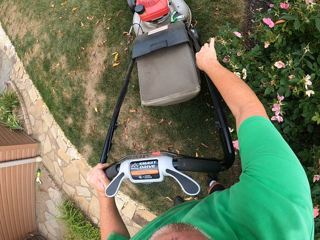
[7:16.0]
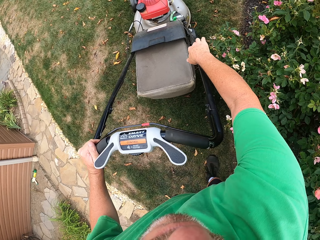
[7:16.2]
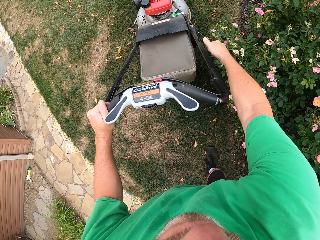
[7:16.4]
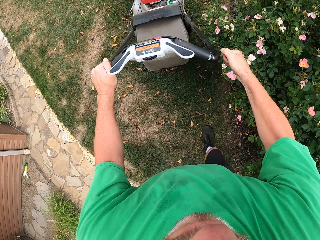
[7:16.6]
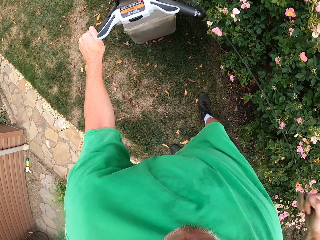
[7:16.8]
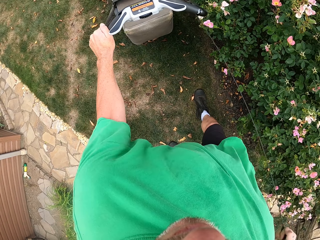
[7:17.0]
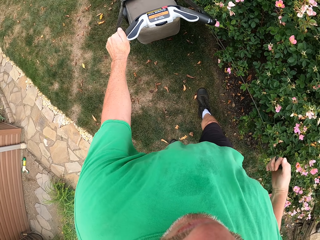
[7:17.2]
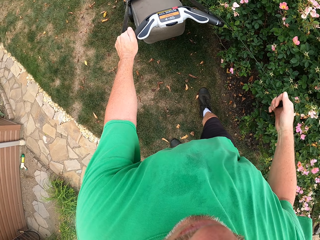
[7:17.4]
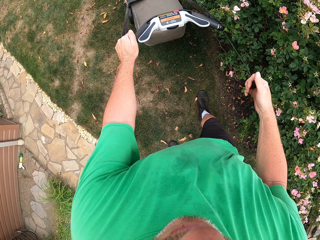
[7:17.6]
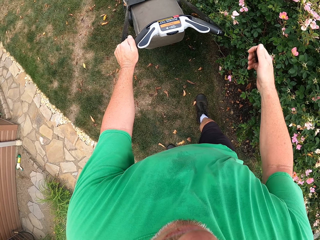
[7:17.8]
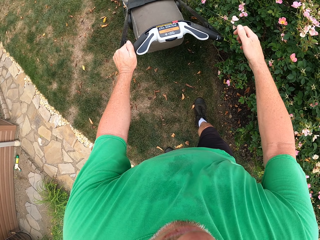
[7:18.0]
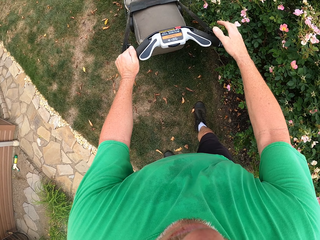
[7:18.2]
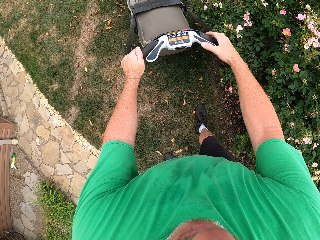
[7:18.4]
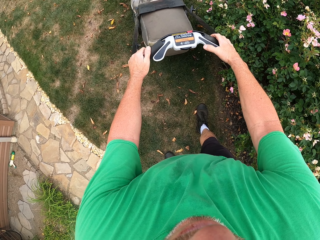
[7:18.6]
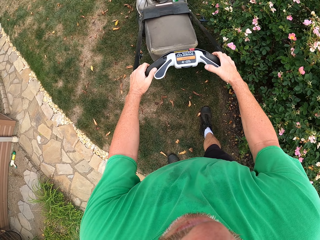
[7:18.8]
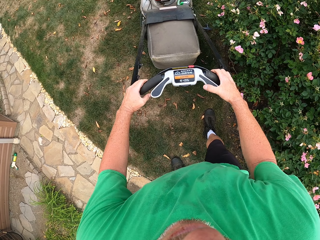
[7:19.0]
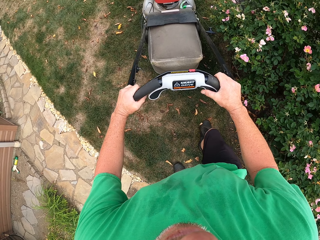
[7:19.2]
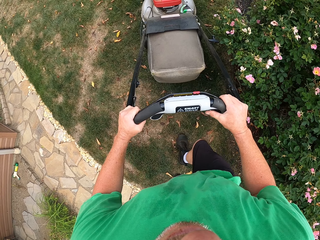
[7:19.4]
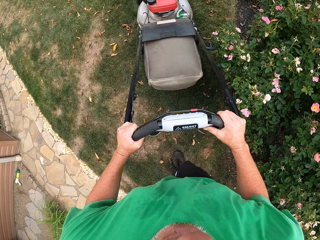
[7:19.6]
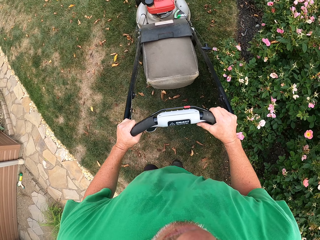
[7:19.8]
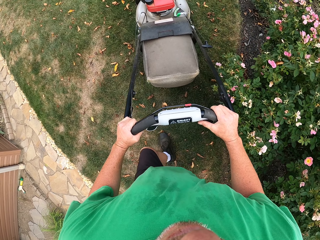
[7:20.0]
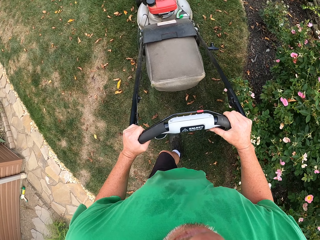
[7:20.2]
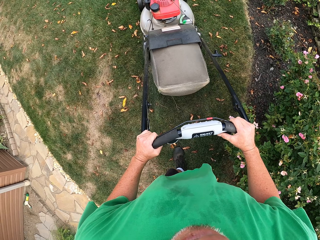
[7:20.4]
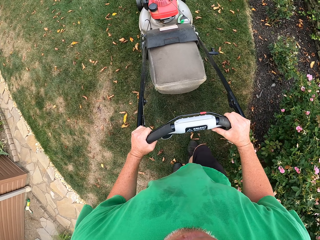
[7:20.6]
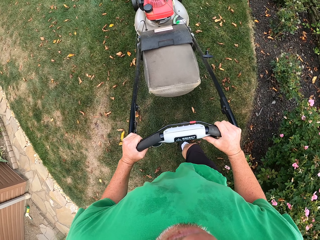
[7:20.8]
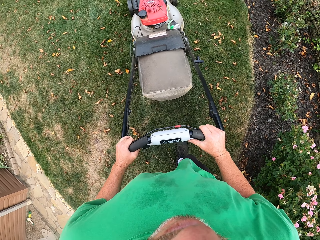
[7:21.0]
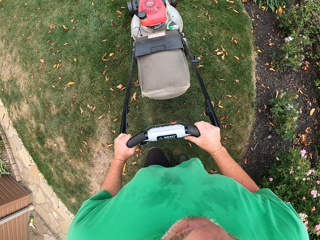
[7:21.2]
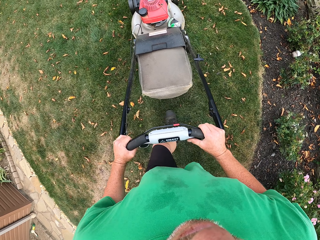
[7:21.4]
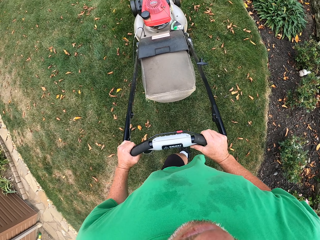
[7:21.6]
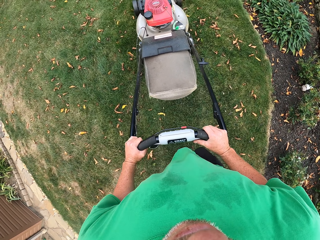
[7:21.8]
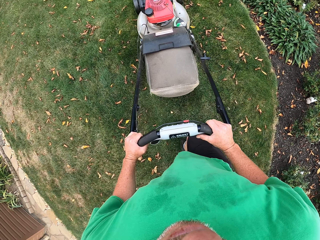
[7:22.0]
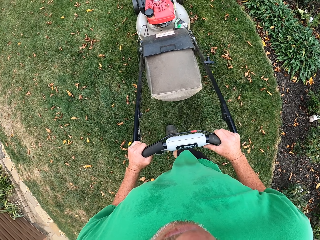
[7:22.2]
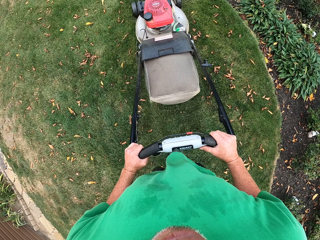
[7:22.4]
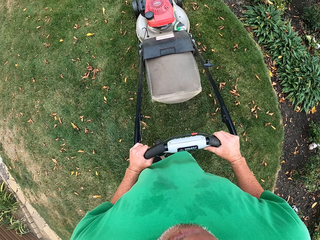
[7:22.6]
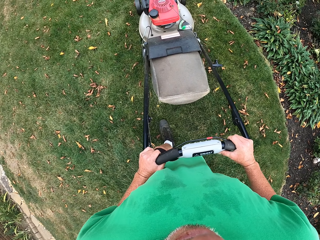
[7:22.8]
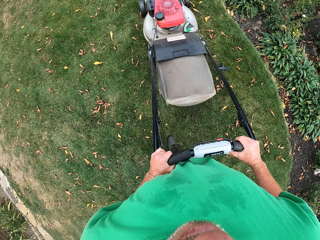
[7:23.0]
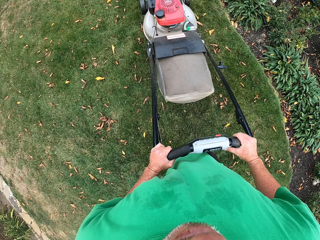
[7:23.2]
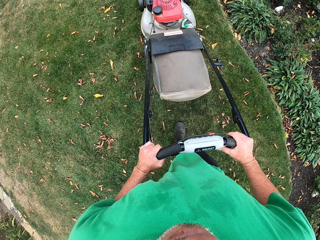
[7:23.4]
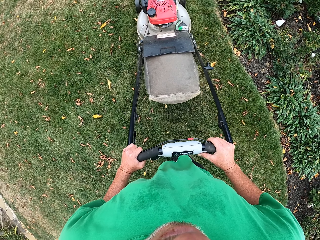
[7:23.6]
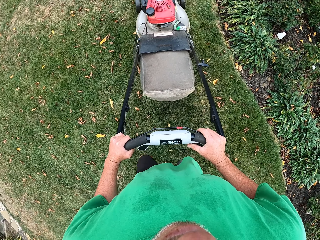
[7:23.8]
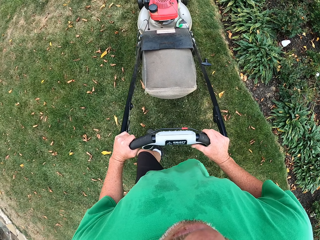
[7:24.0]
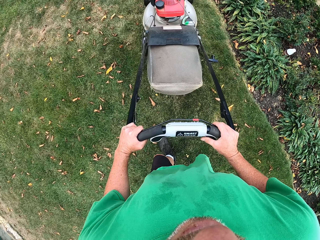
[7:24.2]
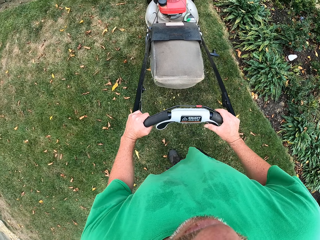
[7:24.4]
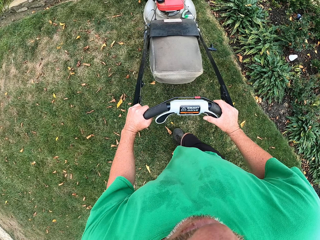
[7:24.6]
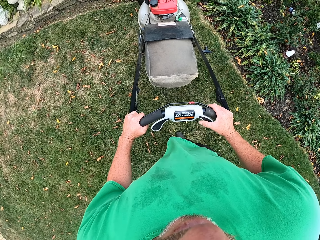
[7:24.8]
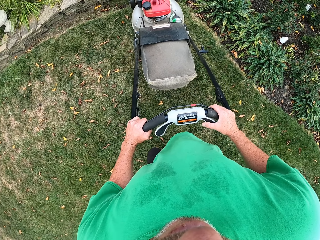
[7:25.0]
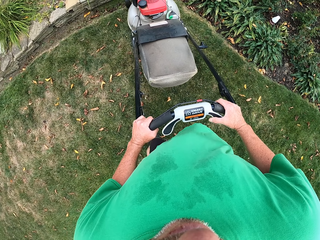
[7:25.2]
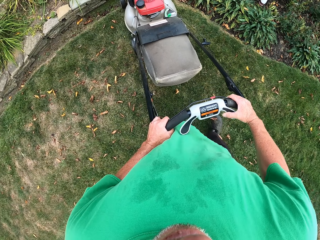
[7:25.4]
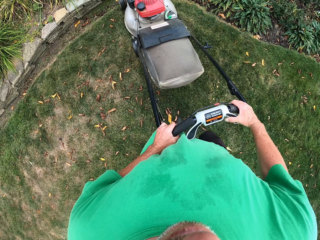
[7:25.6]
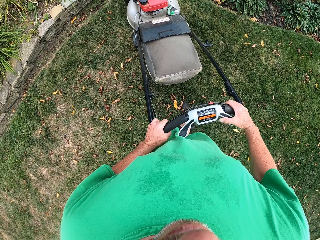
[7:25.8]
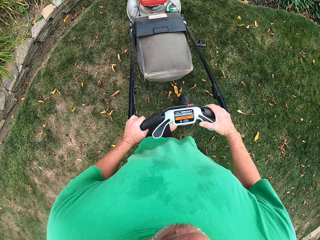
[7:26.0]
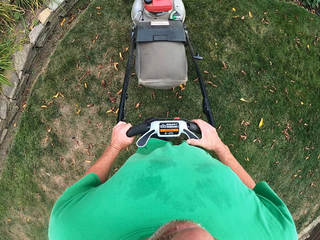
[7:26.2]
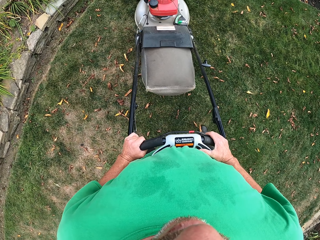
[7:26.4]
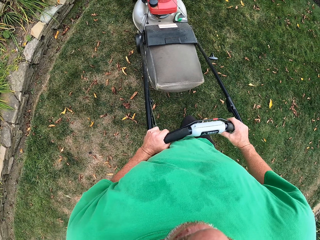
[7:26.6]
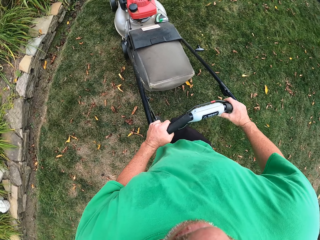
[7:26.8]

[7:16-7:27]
The camera wearer turns on the lawn mower. They stand. They trim the grass with the lawn mower. They walk with the lawn mower.
